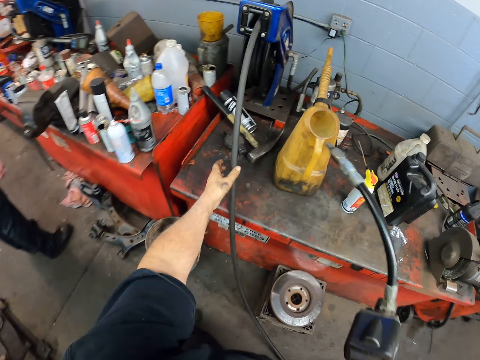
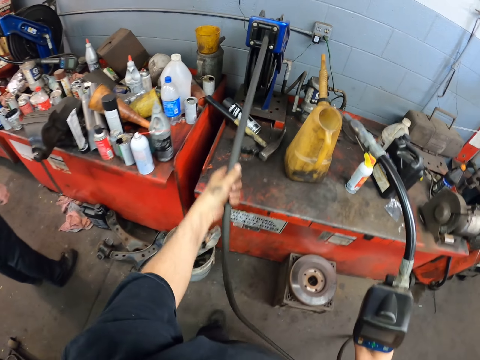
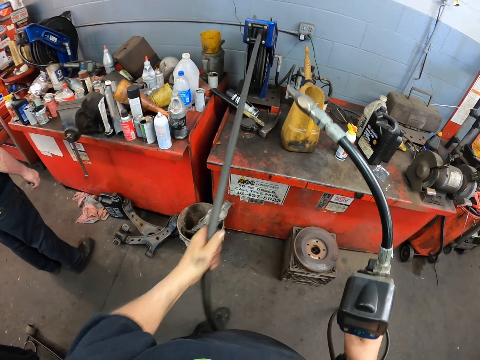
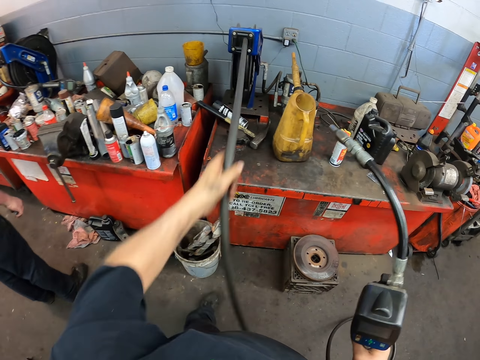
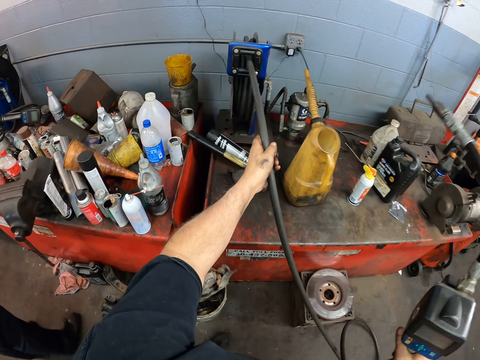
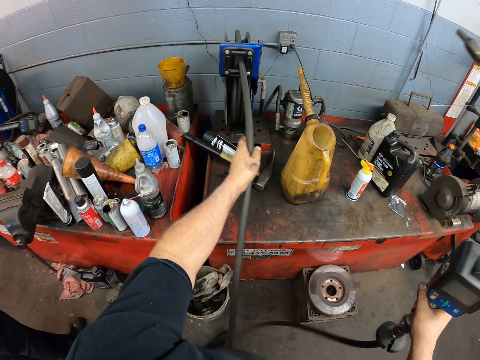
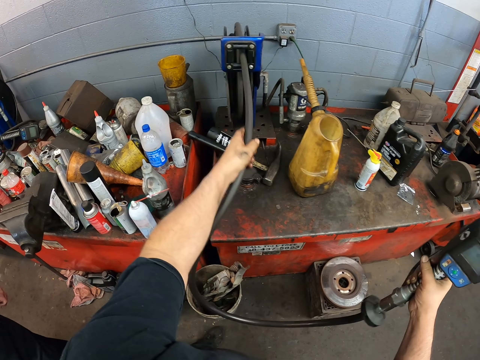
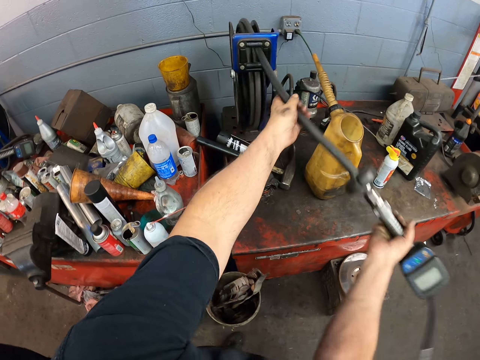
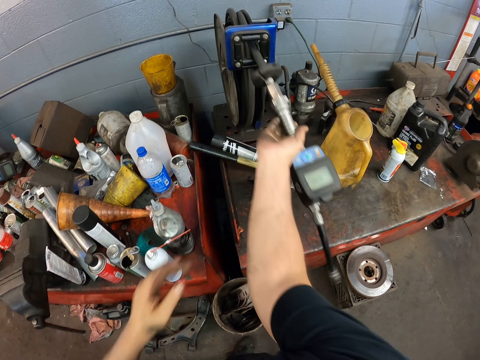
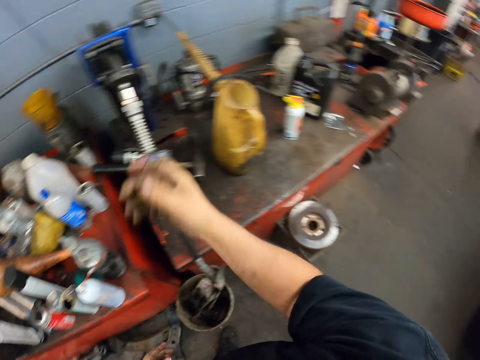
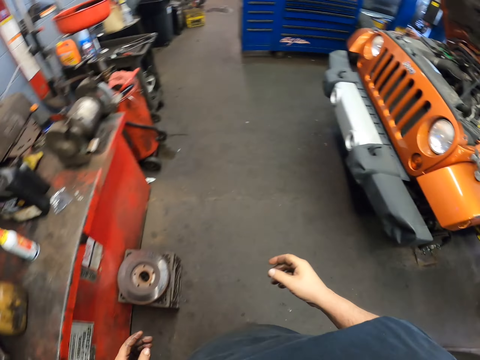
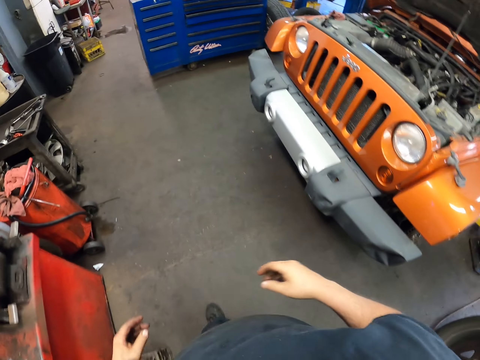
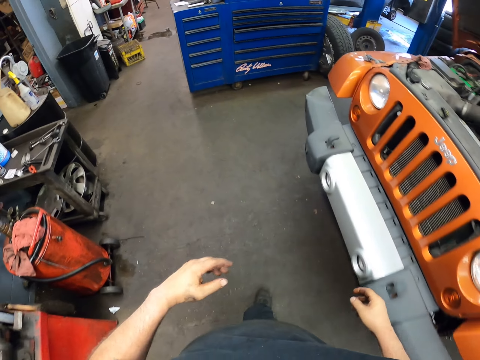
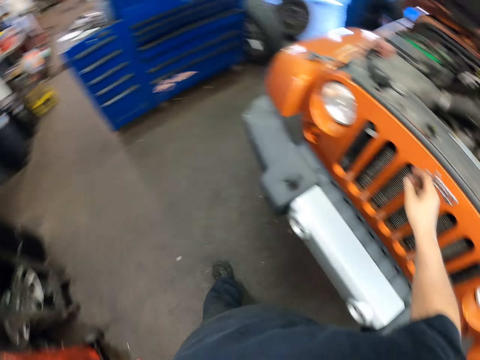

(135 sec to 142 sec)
The camera wearer pulls out a pipe with the left hand. They fold the fuel pipe. They push in the pipe. They place back the tool. They walk around.

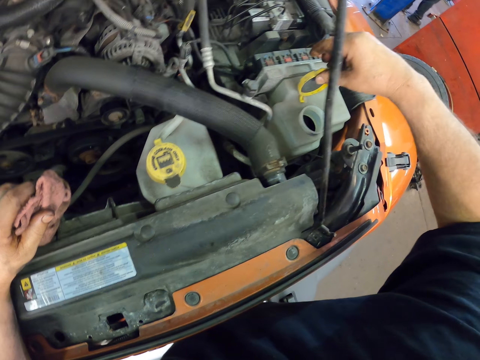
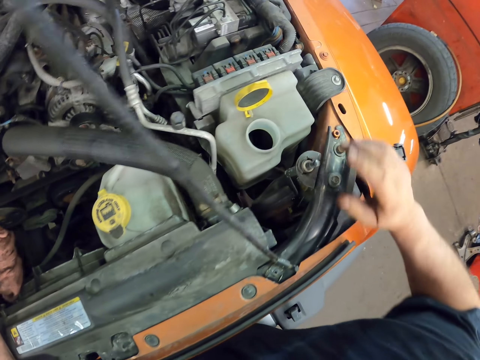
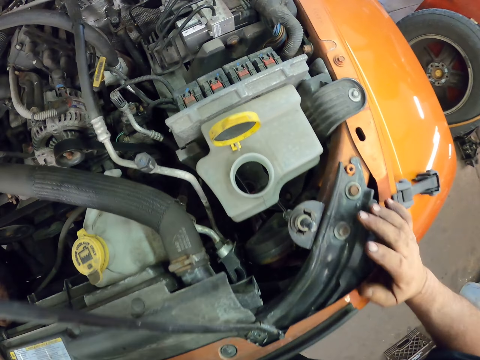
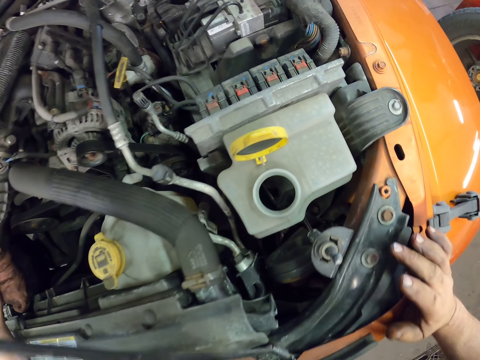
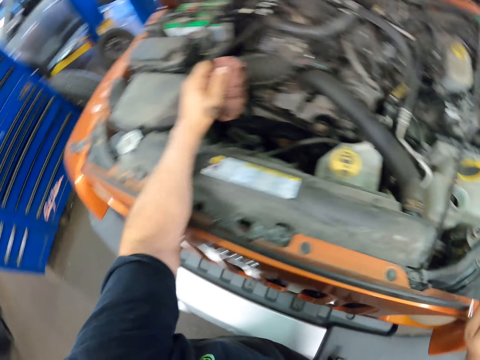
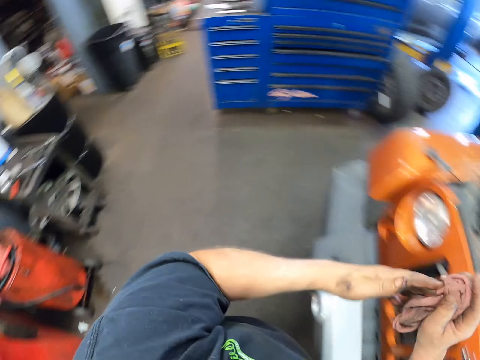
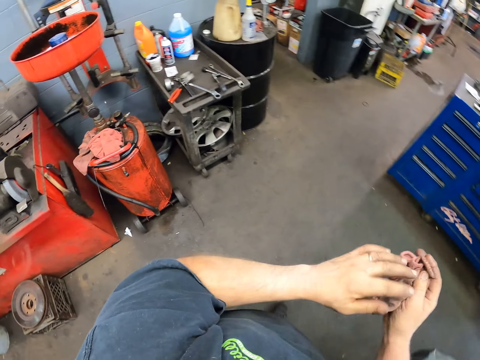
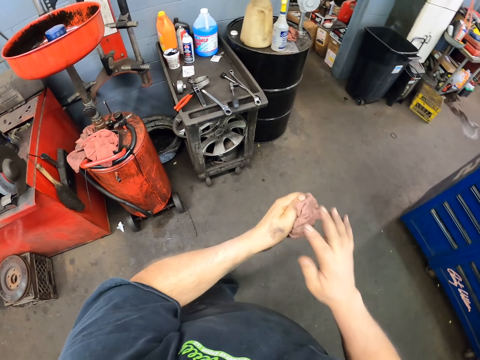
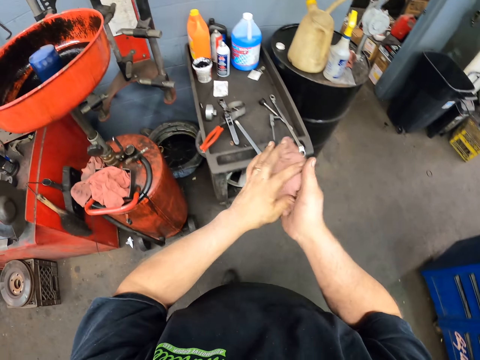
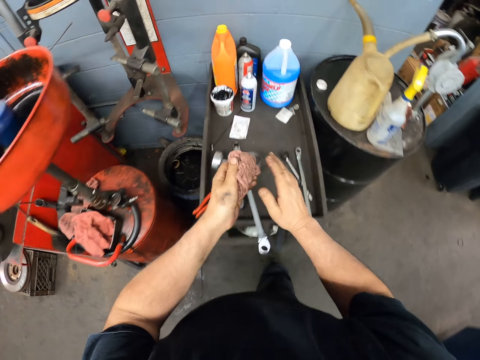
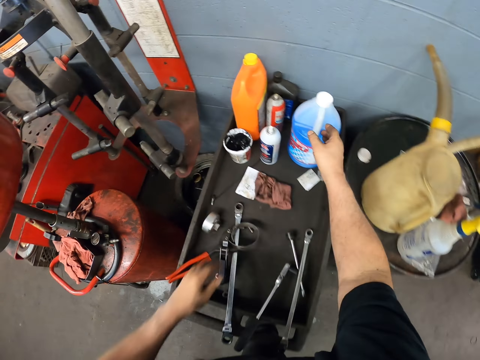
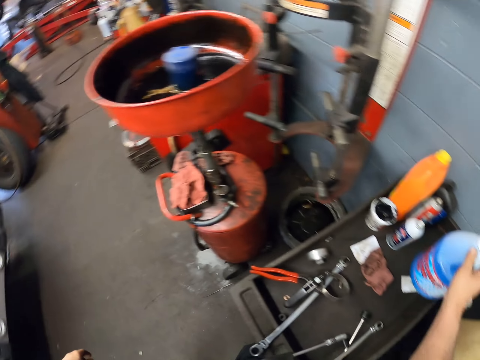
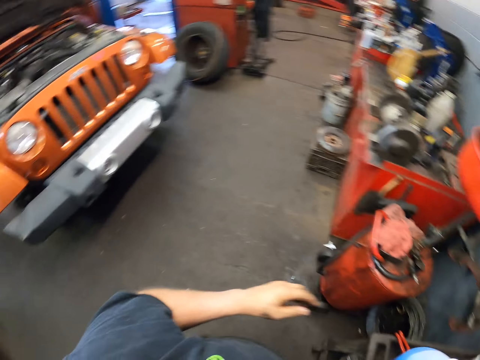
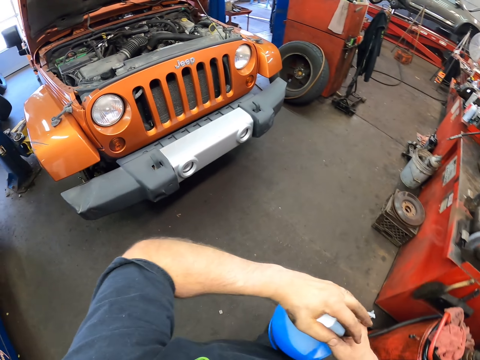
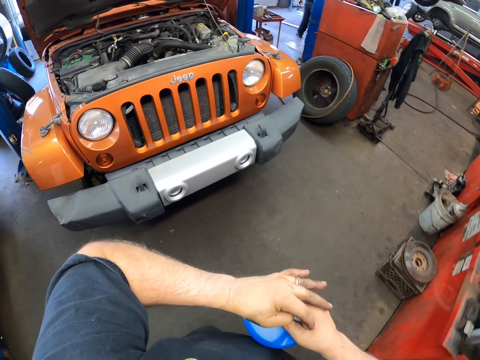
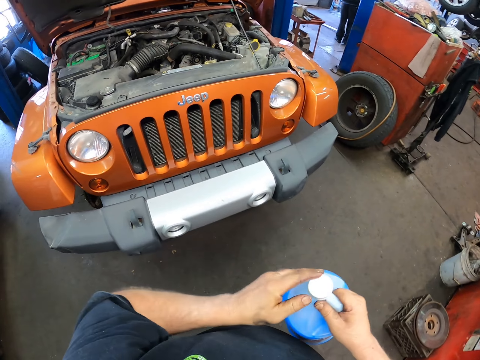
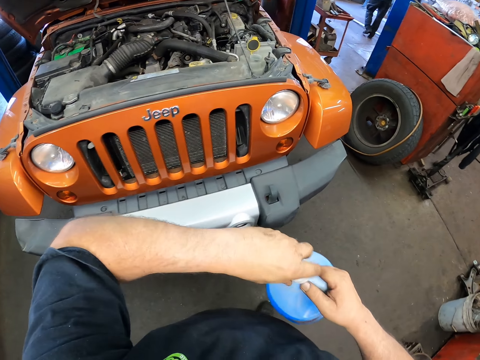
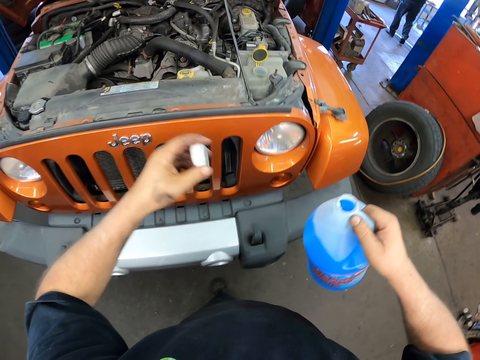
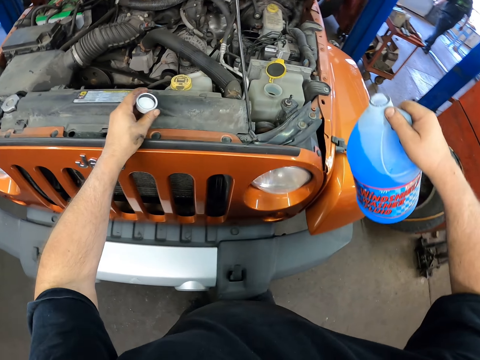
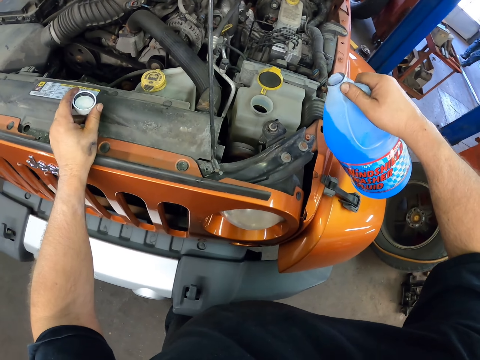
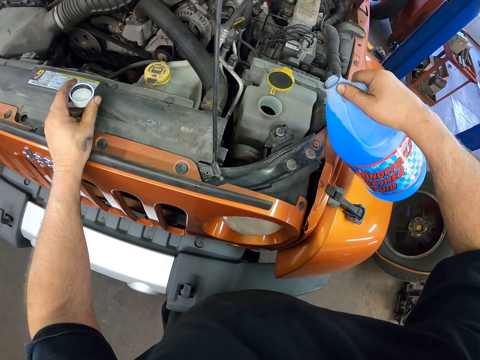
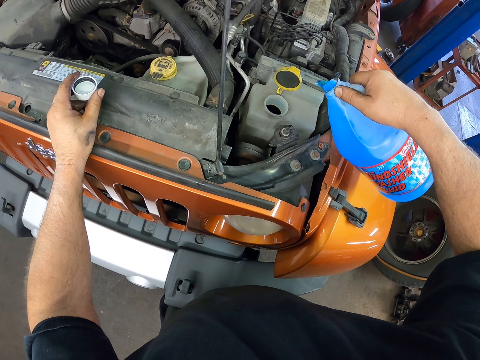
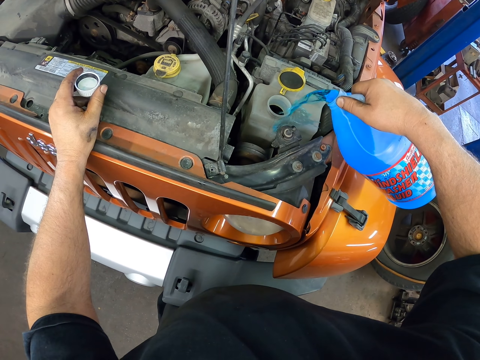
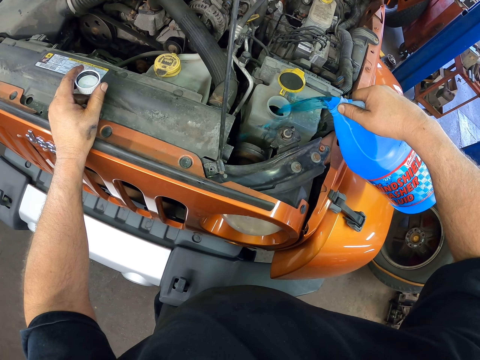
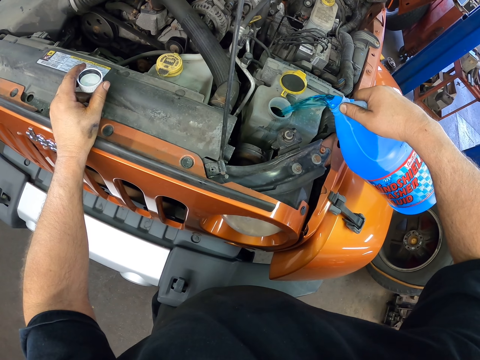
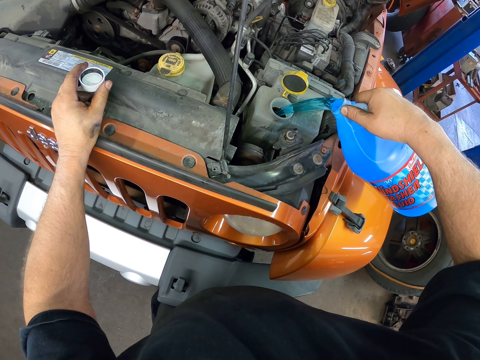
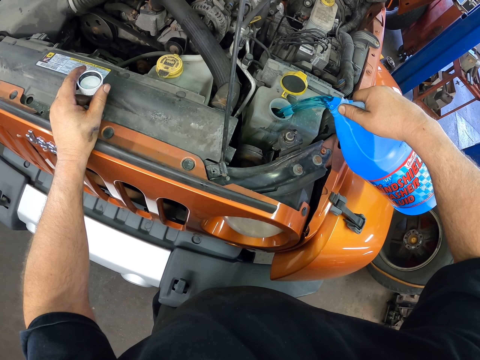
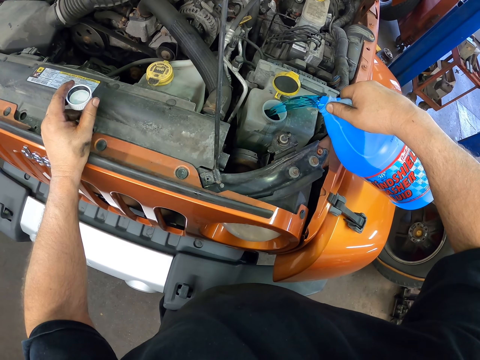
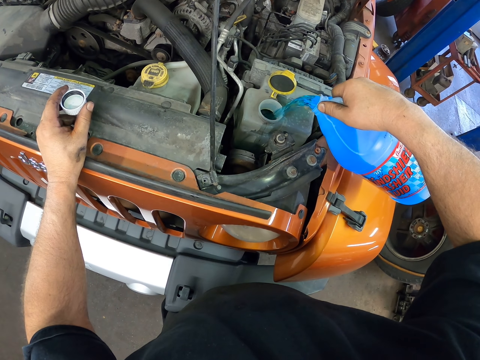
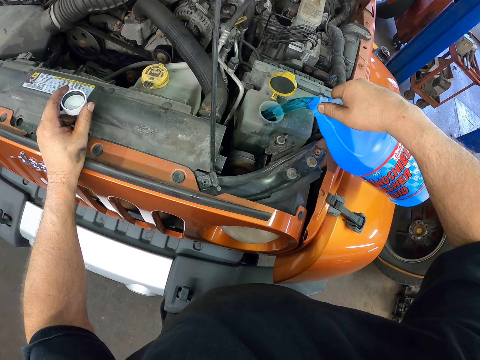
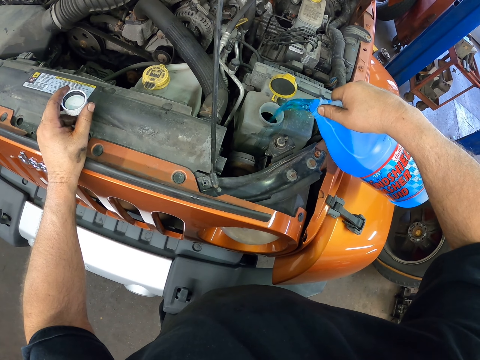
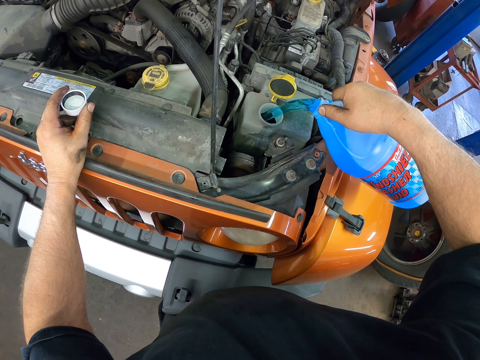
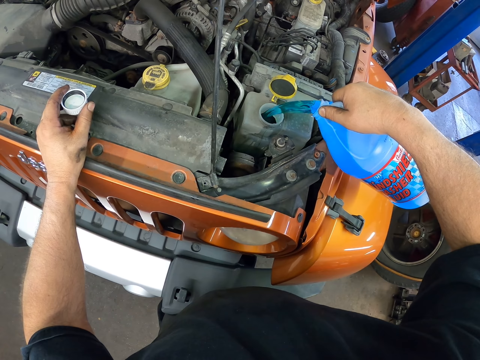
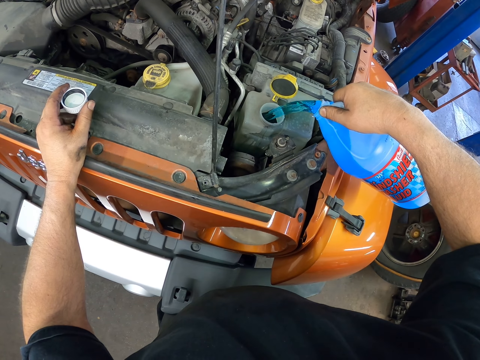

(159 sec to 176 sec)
The camera wearer moves a lid from a jerrican in a car. They open the windshield washer liquid tank. They hold a towel and look around. They walk. They wipe hands. They put down the wiping cloth. They pick up a small jerrican. They walk. They open the small jerrican and hold the lid with the left hand. They pour windshield washer liquid in the tank.

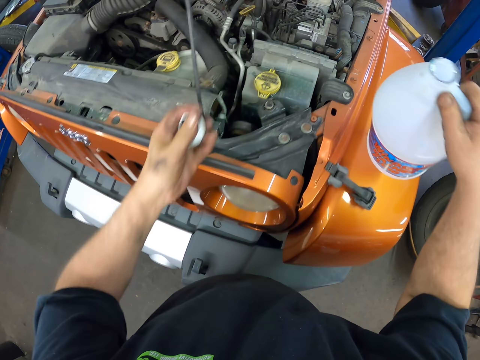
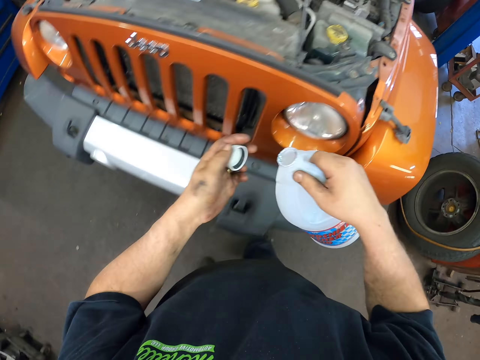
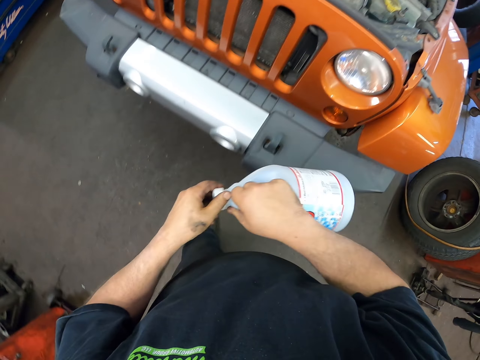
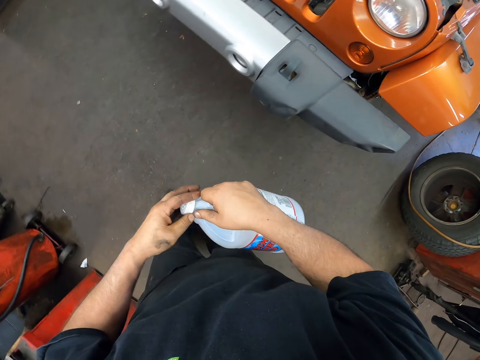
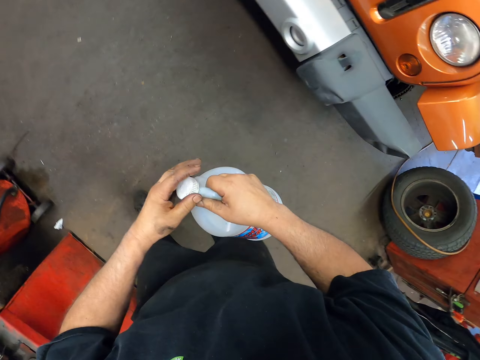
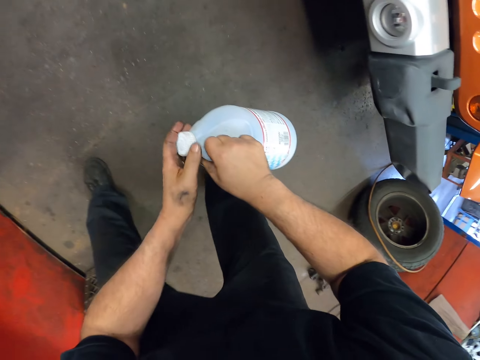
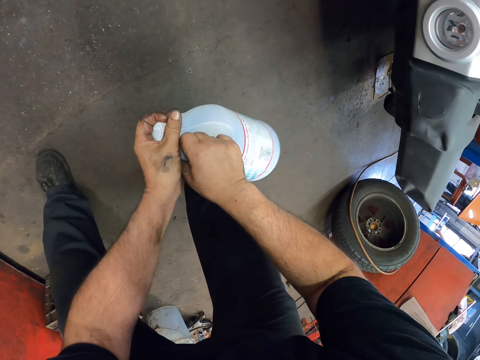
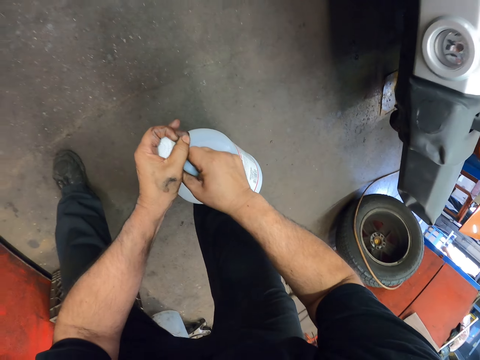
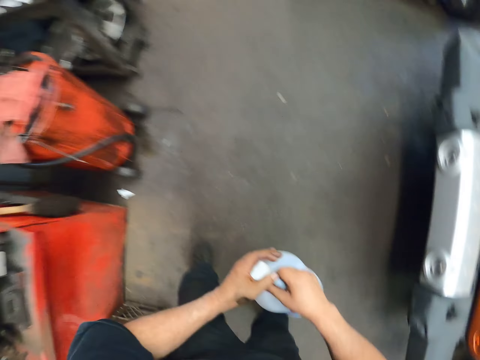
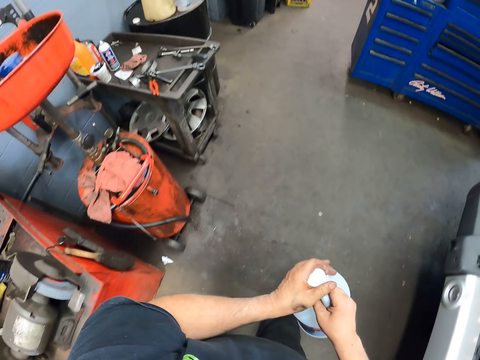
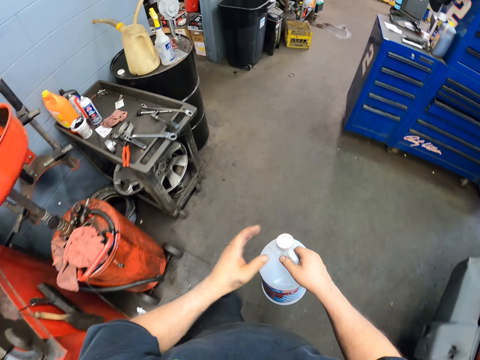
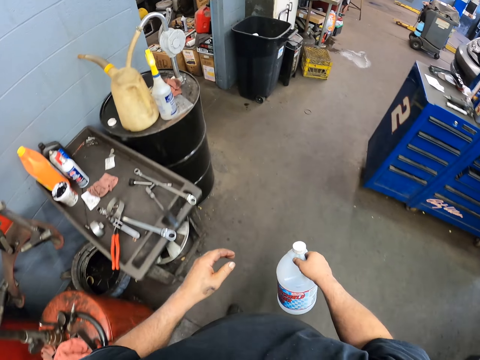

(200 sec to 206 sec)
The camera wearer presses the lid with the left hand. They cover the small jerrican. They bend down. They tighten the jerrican. They walk around. They move the left hand from the jerrican.
